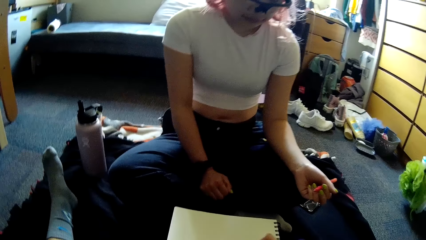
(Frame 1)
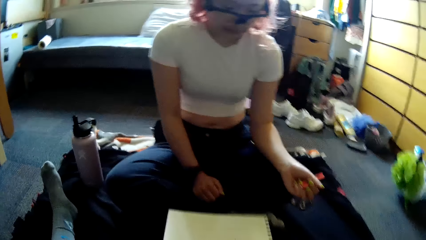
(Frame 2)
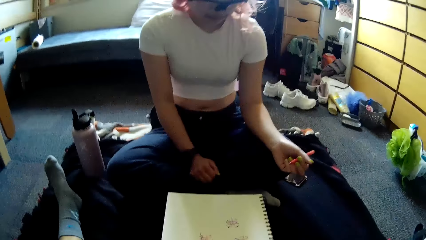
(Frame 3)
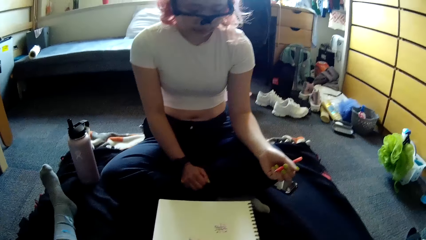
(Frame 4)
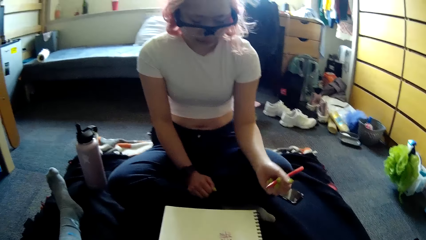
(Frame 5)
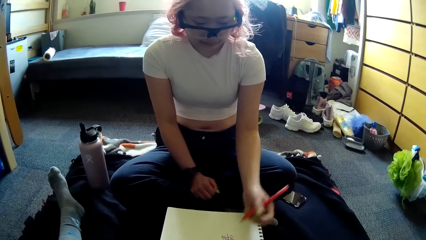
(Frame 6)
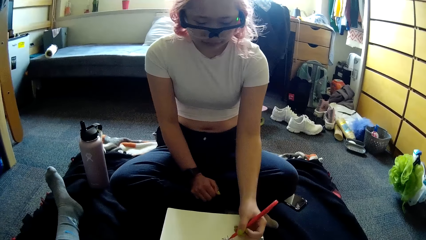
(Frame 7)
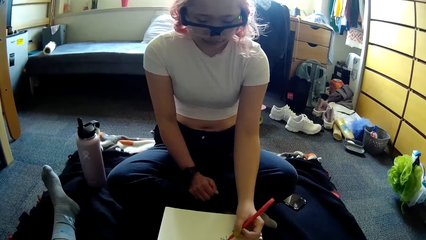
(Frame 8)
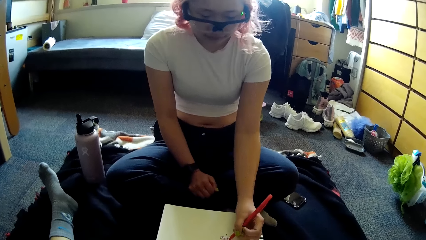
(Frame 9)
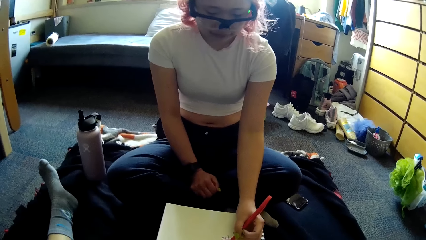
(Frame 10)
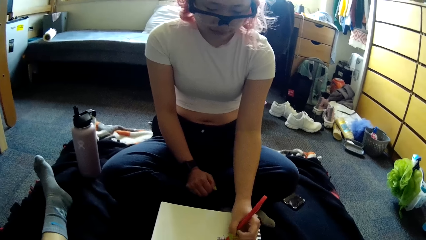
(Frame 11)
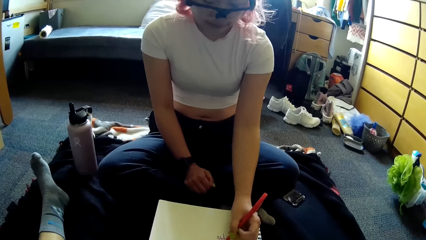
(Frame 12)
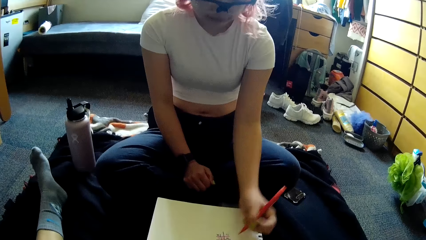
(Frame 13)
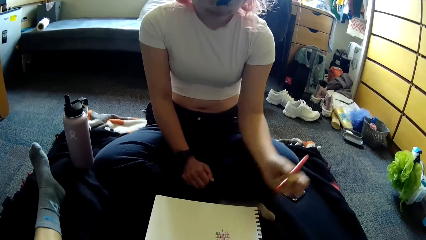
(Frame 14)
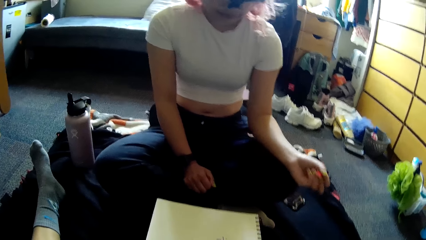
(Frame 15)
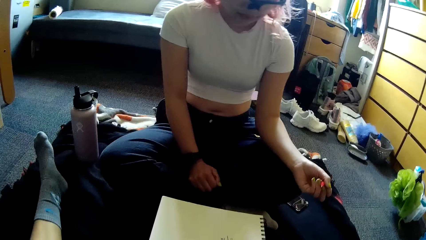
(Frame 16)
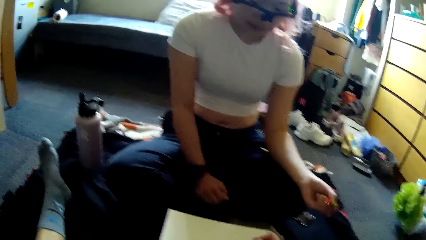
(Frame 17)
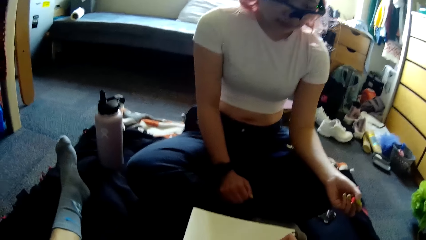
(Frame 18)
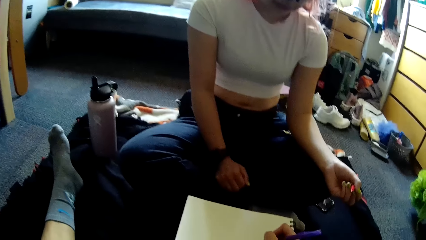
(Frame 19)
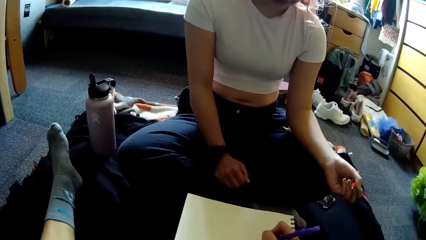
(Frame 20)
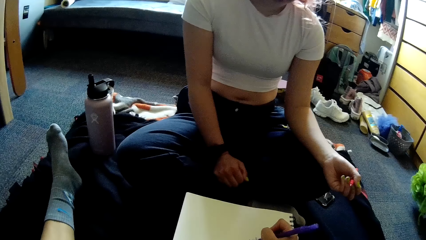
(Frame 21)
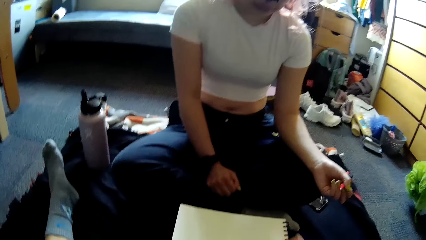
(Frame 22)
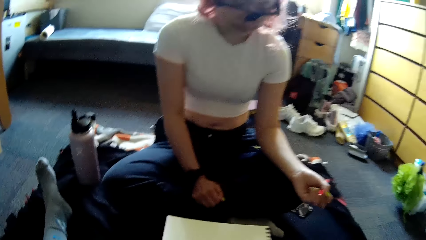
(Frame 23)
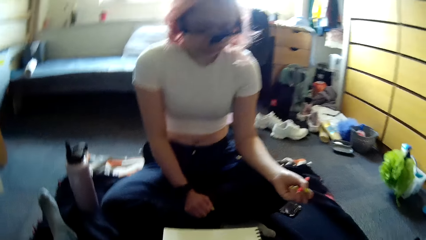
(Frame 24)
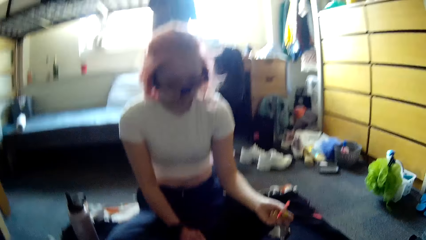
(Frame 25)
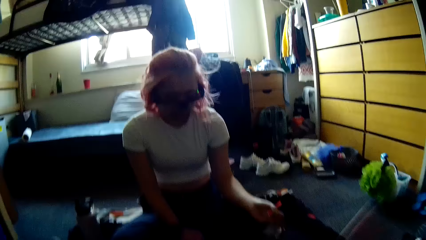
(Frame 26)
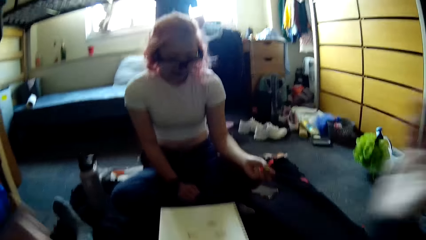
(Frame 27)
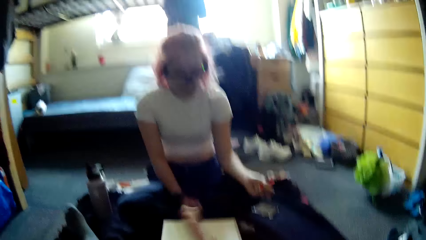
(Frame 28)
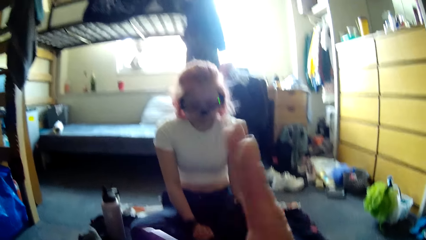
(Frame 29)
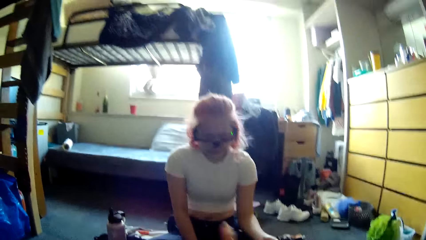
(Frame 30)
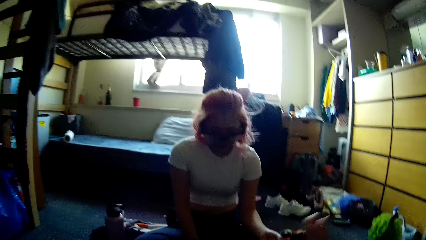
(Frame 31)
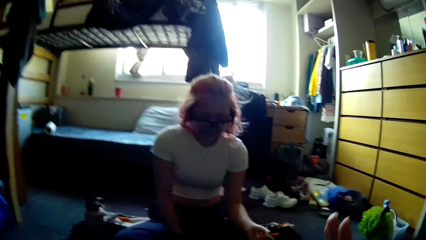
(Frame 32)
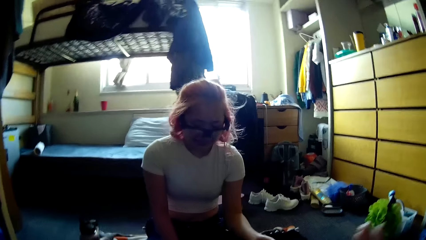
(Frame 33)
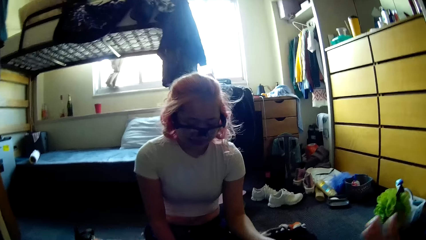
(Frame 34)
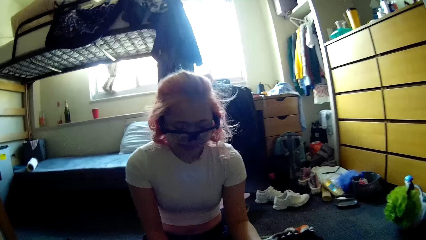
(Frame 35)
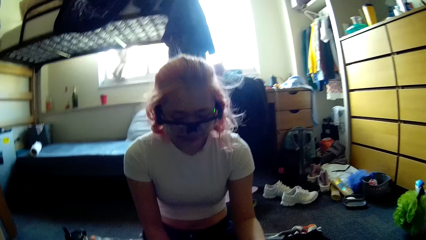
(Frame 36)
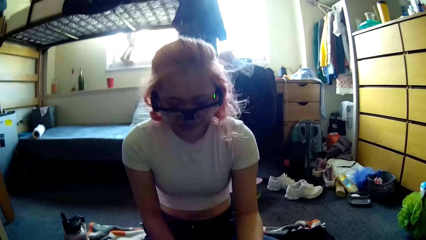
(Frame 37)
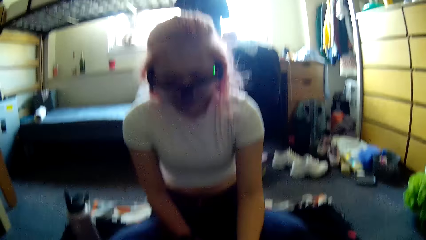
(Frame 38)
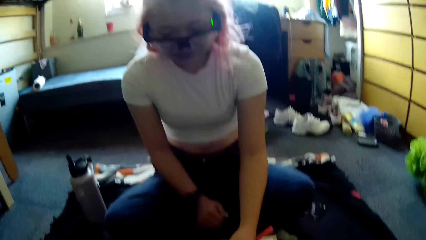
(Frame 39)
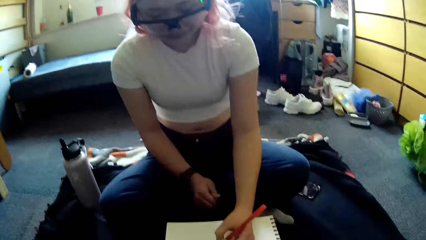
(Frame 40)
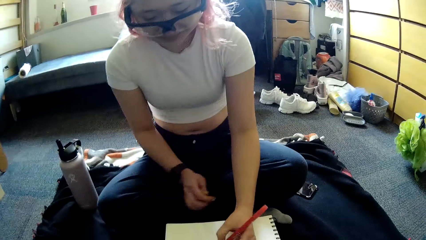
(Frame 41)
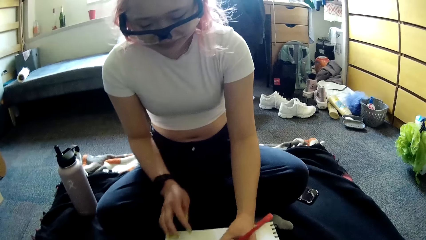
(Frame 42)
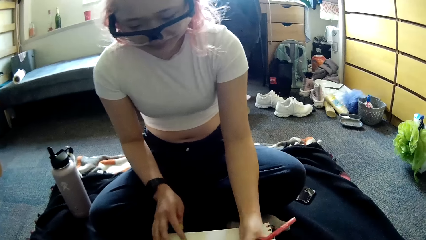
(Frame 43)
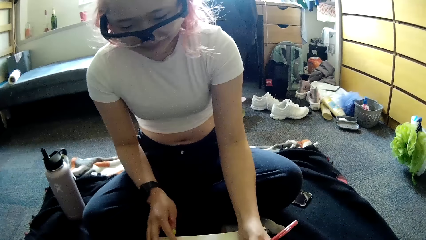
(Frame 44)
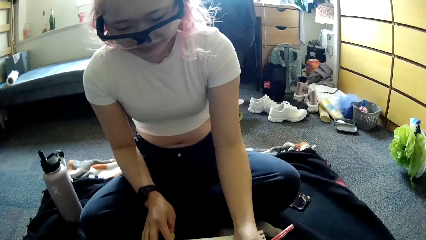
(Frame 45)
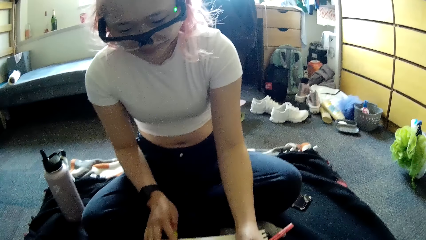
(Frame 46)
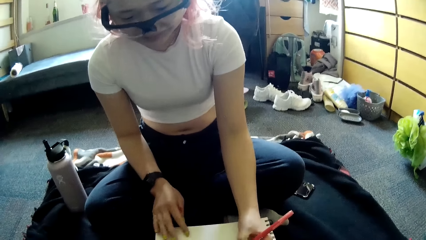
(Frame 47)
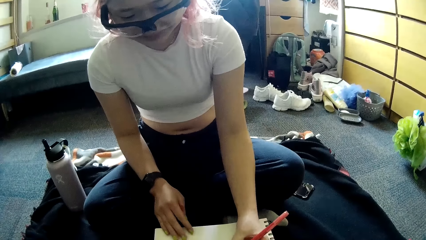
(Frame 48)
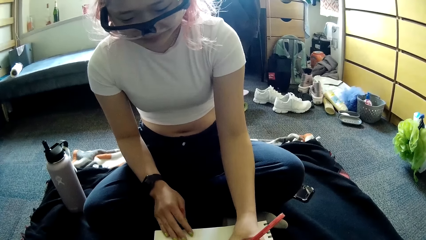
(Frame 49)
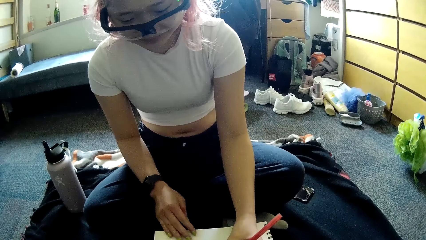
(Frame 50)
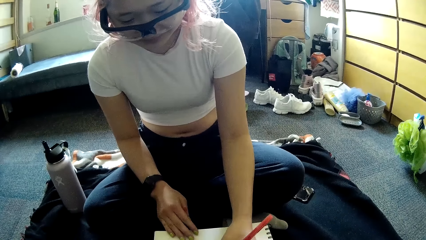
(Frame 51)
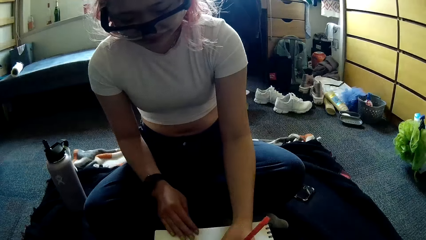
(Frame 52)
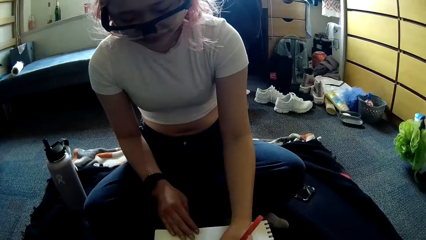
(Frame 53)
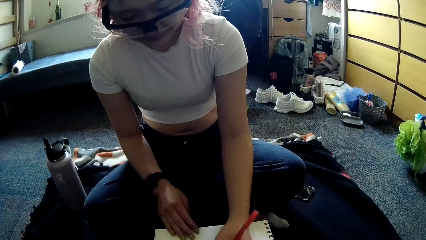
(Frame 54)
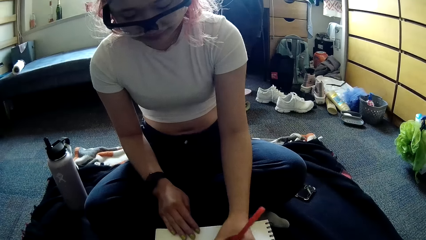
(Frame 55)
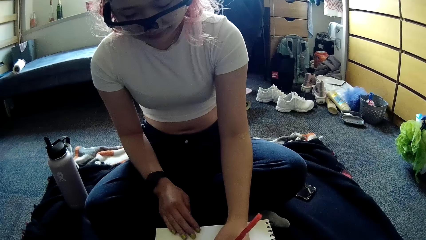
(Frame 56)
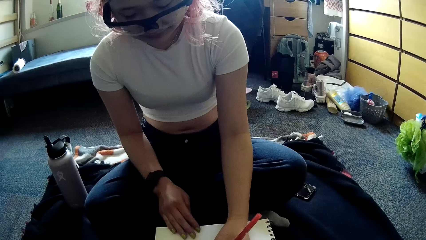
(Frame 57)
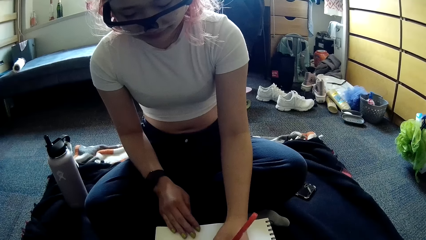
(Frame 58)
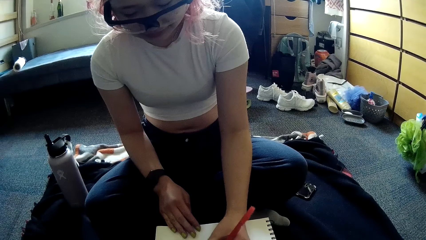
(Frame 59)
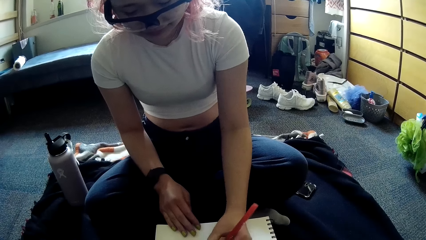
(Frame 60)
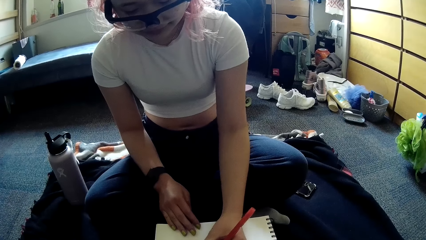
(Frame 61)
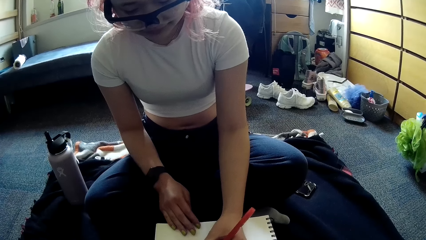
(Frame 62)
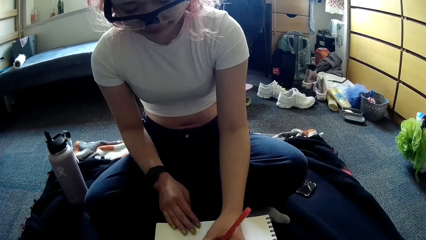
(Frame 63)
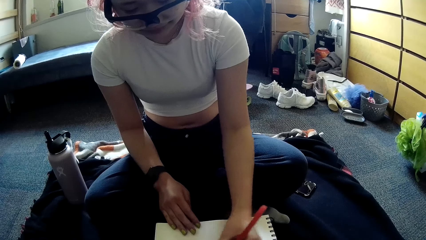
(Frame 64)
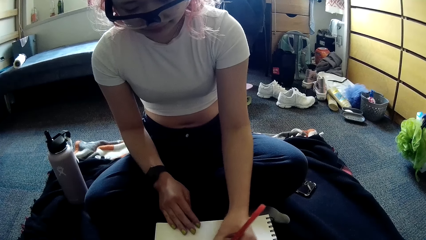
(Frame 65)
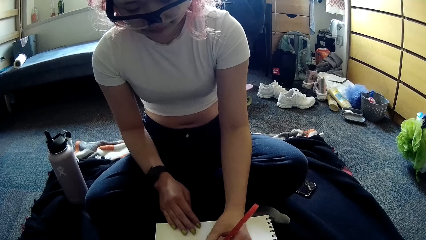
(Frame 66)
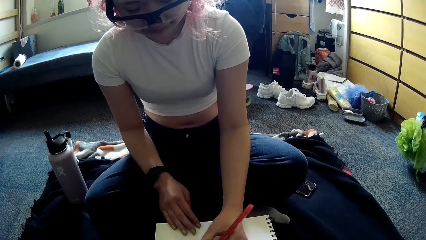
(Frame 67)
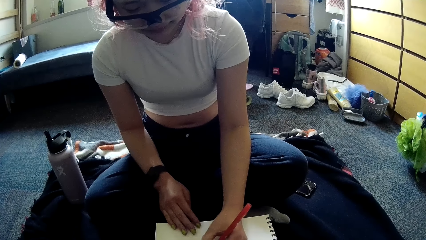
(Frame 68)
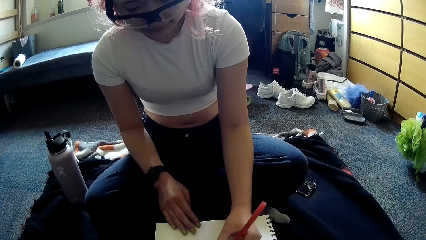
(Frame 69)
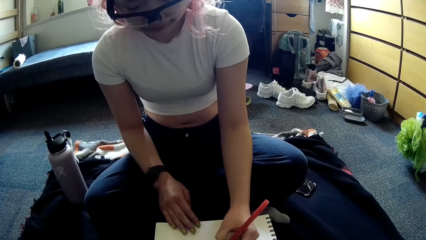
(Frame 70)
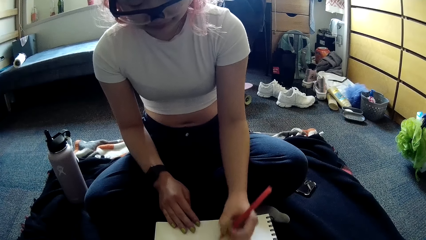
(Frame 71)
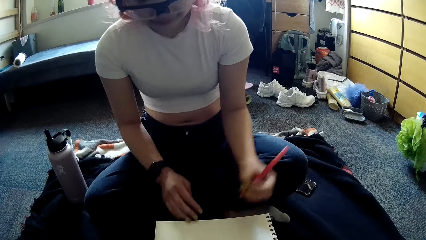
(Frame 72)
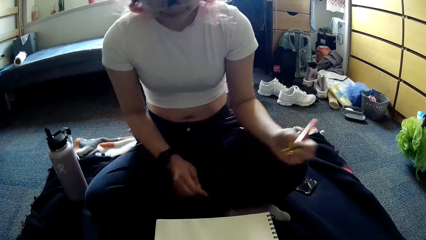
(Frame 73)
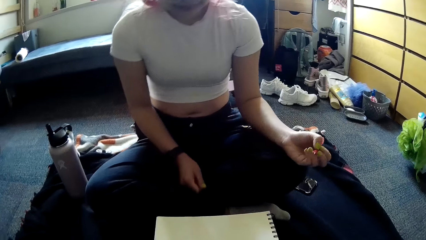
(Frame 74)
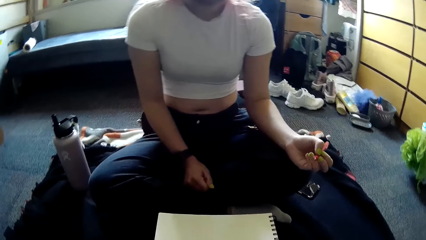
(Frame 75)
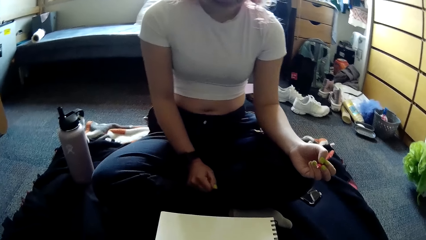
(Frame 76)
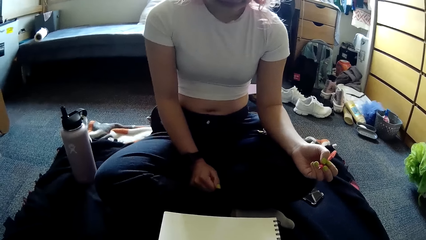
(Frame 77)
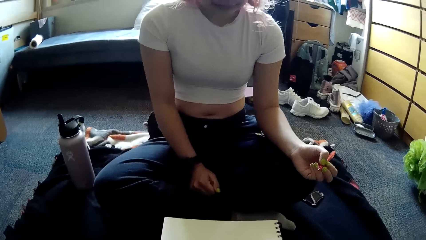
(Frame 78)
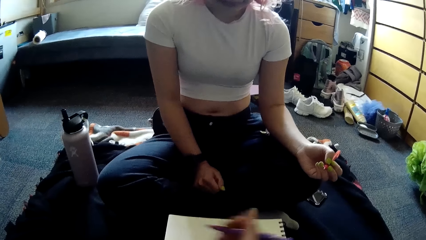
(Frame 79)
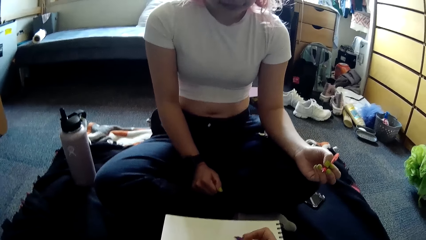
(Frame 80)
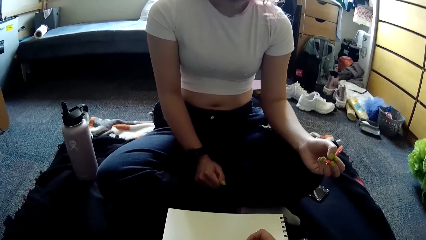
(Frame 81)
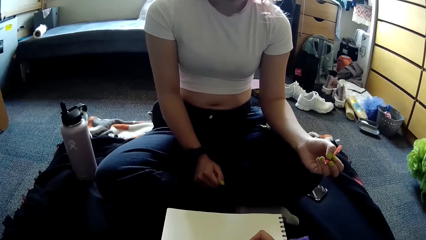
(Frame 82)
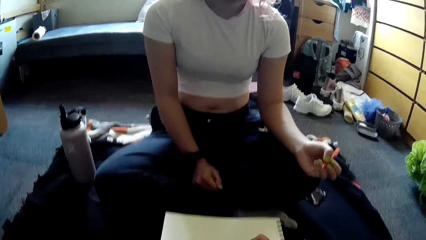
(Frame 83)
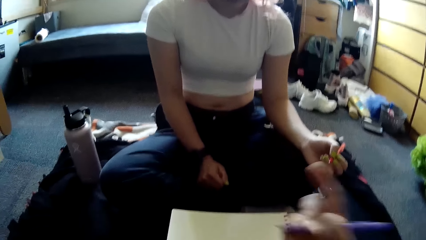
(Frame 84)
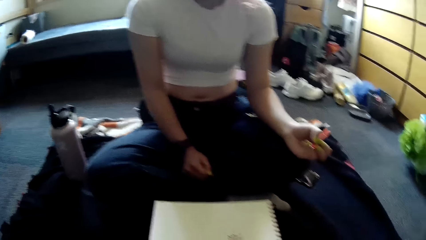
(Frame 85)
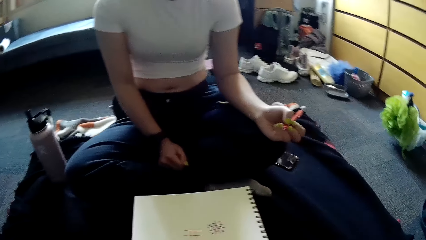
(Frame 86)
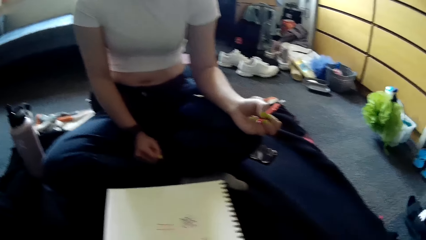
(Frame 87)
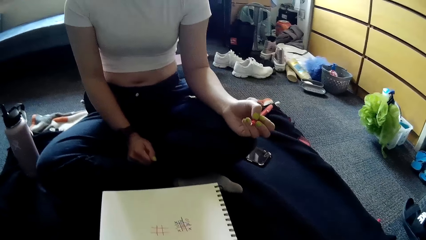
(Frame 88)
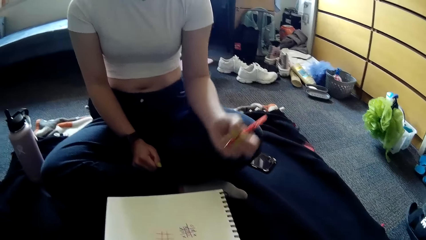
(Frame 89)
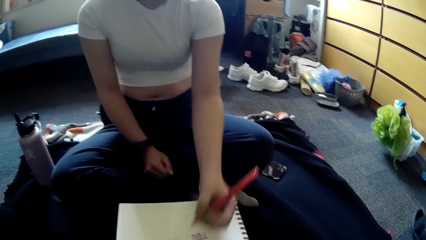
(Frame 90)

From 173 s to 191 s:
The camera wearer plays the paper game with the pen in her right hand on the jotter. The woman plays the paper game with the pen in her left hand on the jotter. The camera wearer plays the paper game with the pen in her right hand on the jotter. She interacts with the woman. The woman plays the paper game with the pen in her left hand on the jotter. The woman draws on the book. The camera wearer plays the paper game with the pen in her right hand on the jotter. She talks to the woman.
